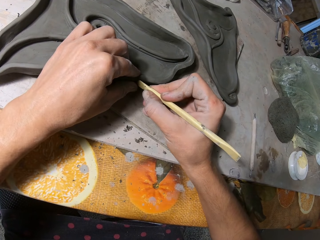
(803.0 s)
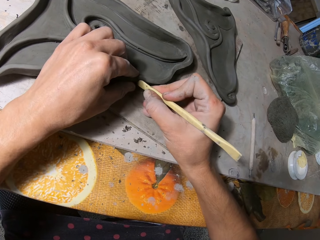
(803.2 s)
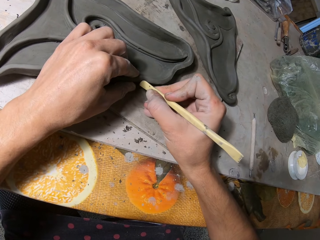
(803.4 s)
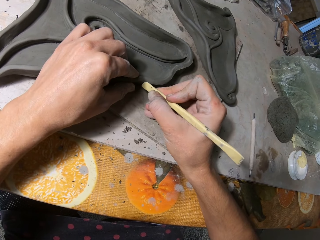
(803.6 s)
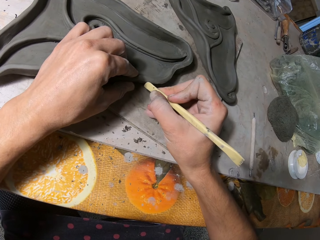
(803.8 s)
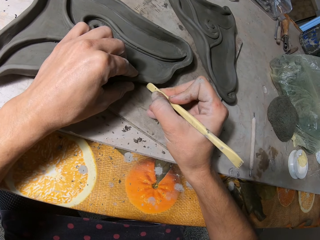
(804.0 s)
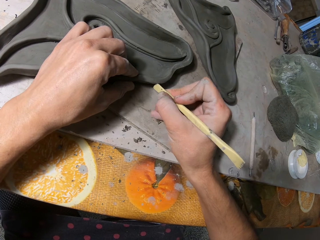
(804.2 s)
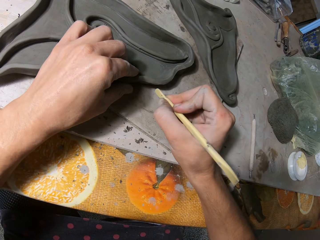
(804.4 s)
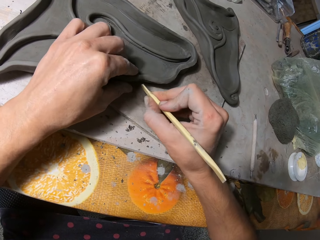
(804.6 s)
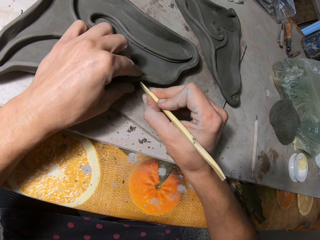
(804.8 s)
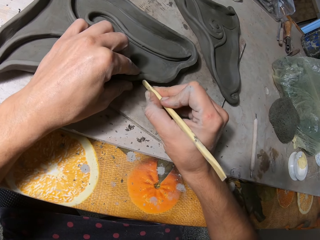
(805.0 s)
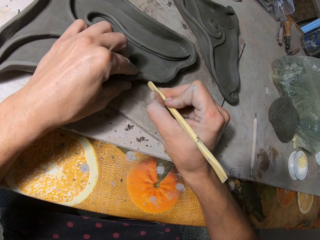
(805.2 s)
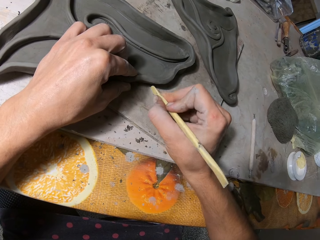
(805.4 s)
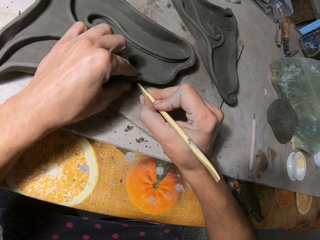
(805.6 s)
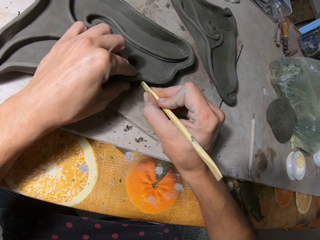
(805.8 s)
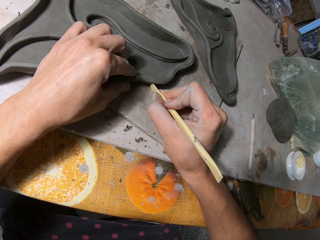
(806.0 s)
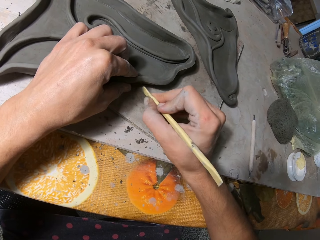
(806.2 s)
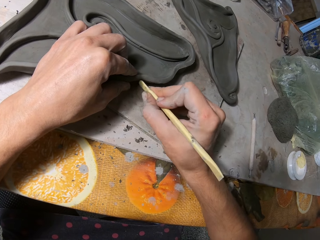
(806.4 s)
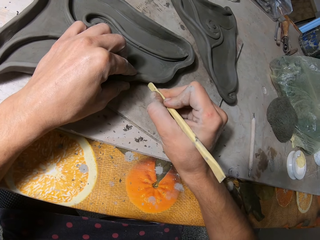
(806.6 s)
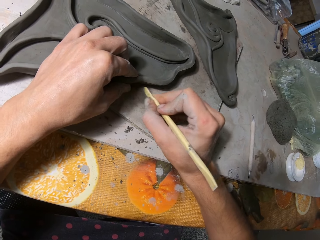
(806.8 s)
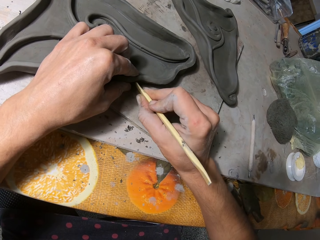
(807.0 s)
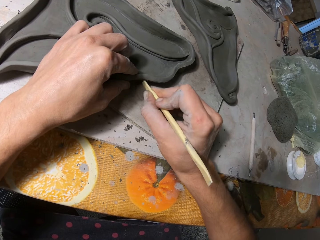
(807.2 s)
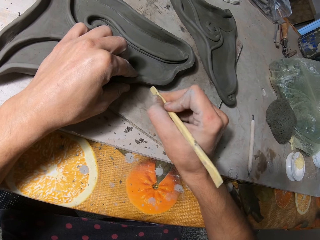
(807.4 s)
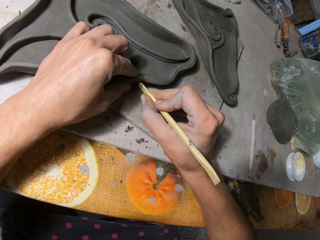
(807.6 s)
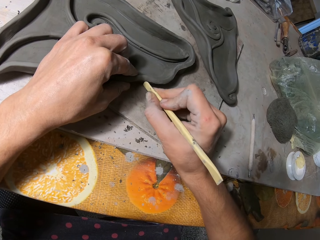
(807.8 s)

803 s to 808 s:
The camera wearer shapes the molded clay with the wooden clay knife in his right hand.

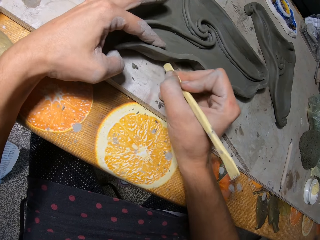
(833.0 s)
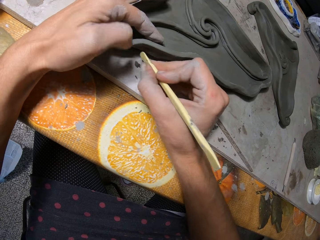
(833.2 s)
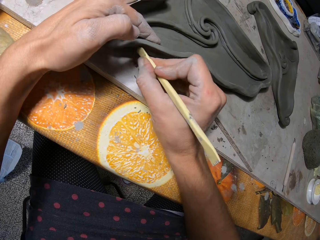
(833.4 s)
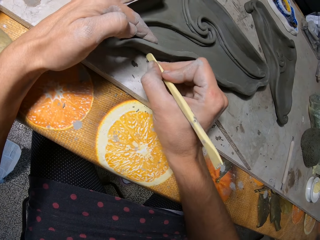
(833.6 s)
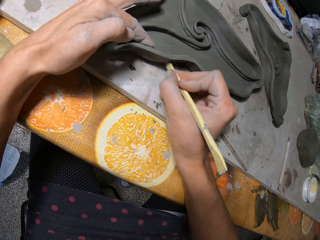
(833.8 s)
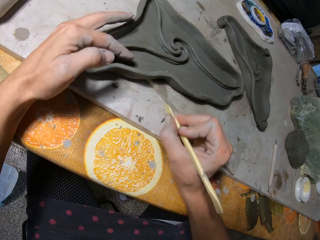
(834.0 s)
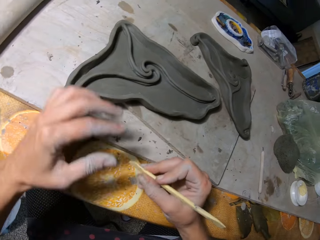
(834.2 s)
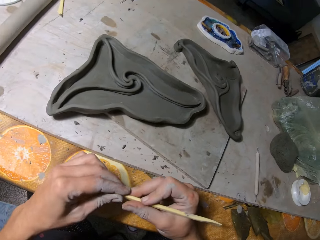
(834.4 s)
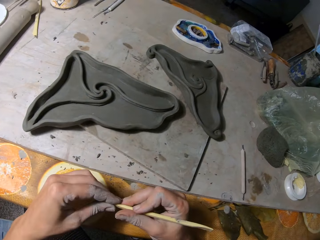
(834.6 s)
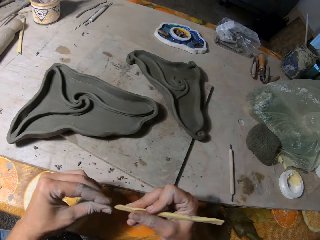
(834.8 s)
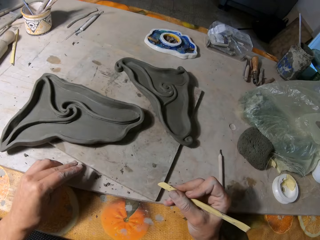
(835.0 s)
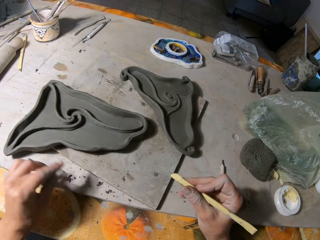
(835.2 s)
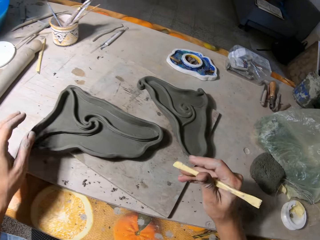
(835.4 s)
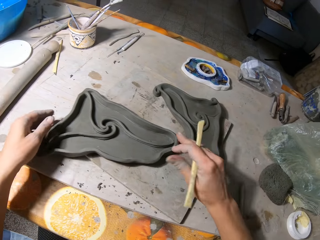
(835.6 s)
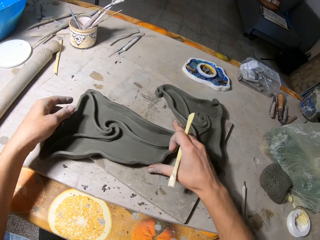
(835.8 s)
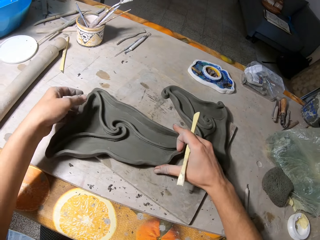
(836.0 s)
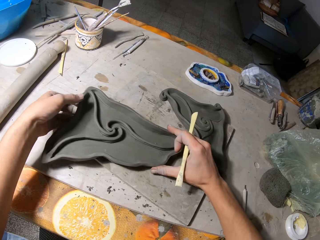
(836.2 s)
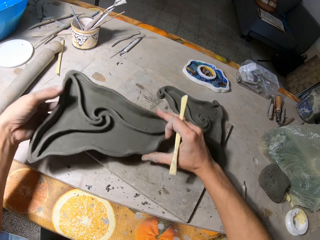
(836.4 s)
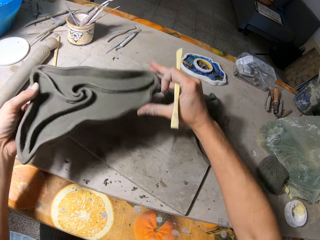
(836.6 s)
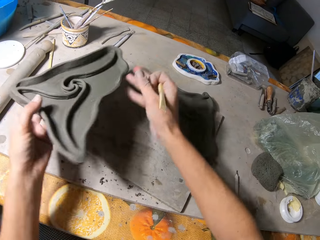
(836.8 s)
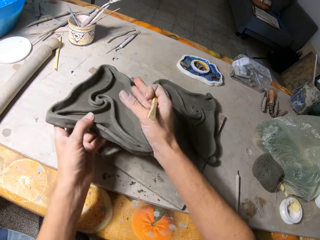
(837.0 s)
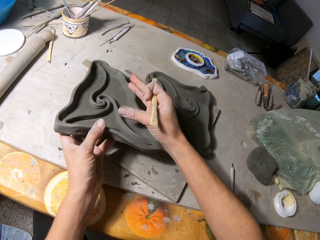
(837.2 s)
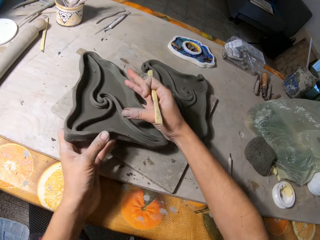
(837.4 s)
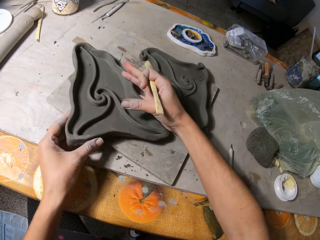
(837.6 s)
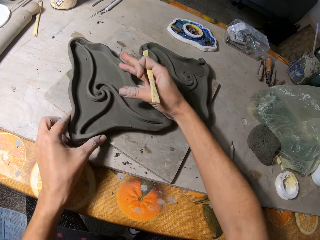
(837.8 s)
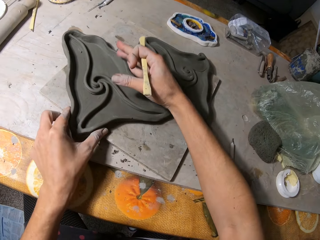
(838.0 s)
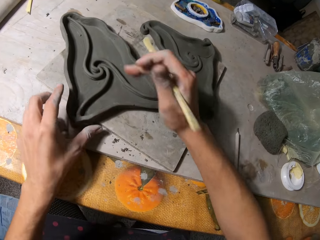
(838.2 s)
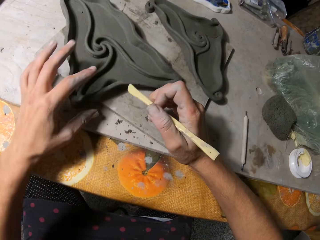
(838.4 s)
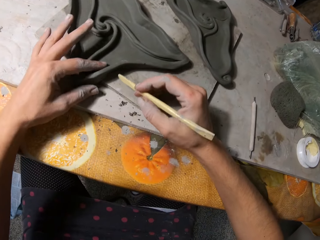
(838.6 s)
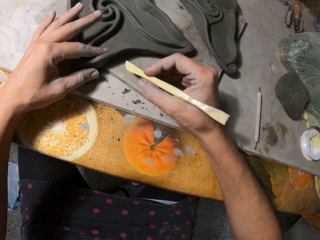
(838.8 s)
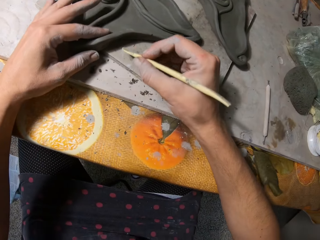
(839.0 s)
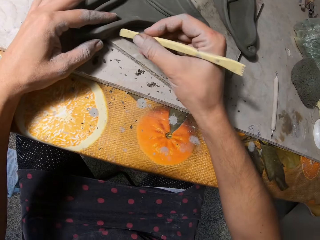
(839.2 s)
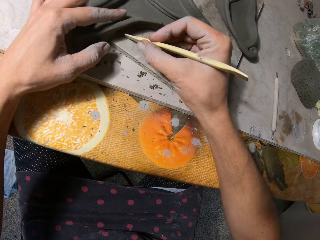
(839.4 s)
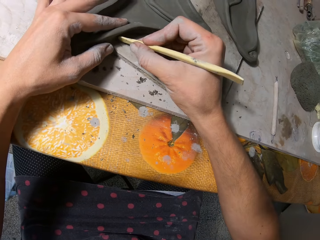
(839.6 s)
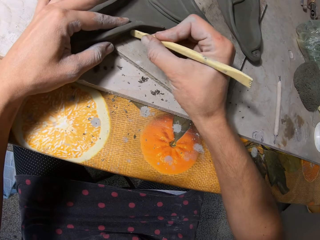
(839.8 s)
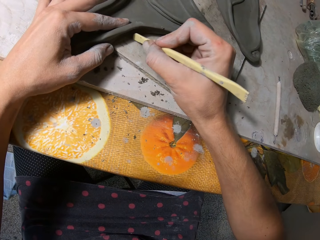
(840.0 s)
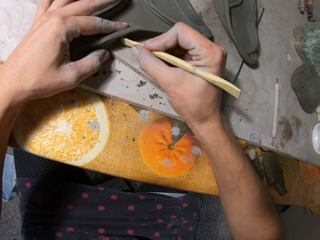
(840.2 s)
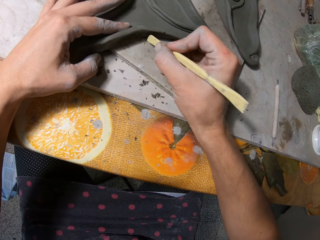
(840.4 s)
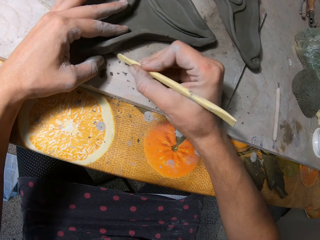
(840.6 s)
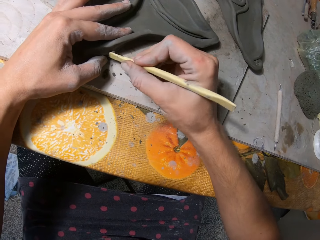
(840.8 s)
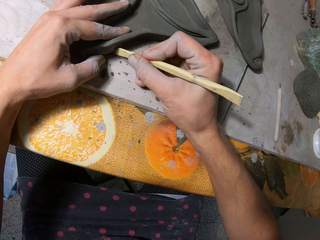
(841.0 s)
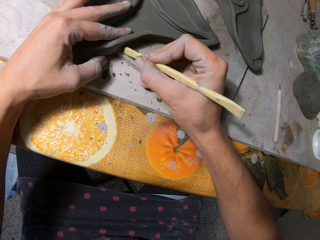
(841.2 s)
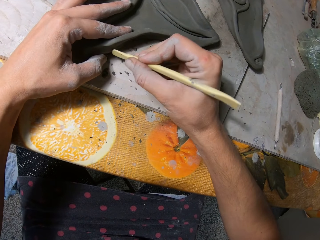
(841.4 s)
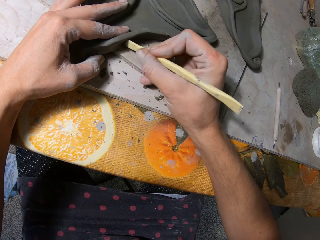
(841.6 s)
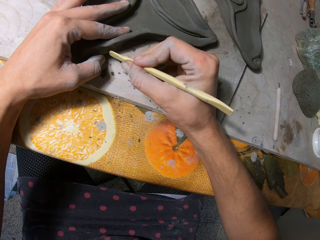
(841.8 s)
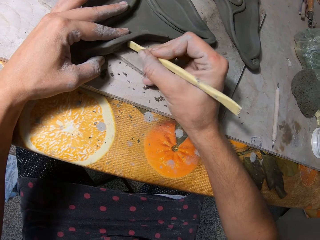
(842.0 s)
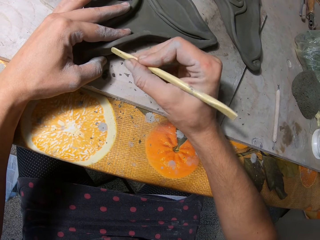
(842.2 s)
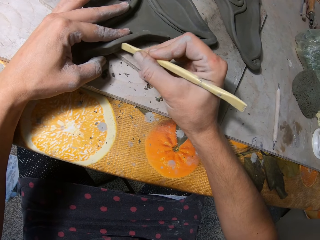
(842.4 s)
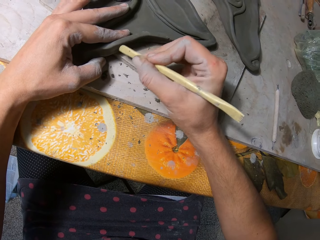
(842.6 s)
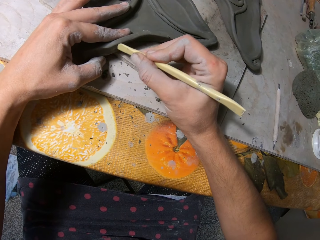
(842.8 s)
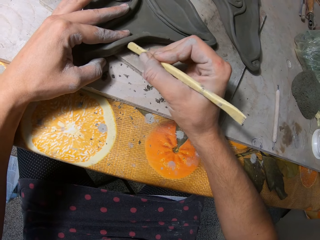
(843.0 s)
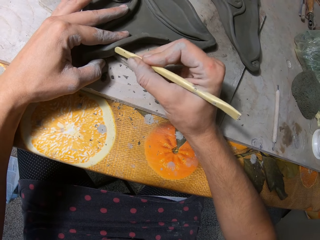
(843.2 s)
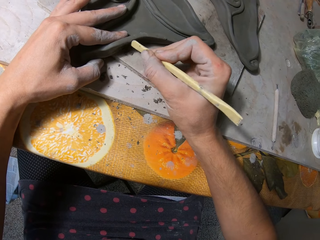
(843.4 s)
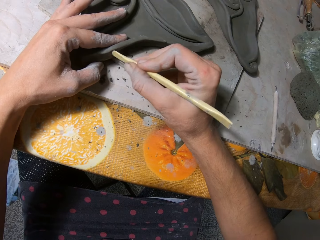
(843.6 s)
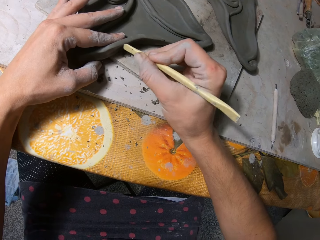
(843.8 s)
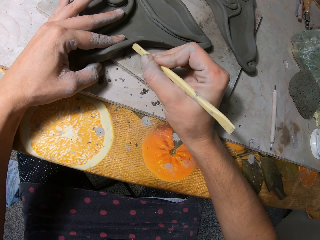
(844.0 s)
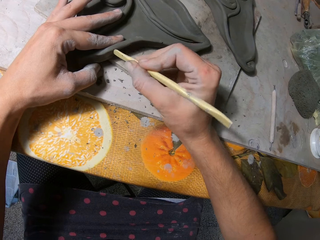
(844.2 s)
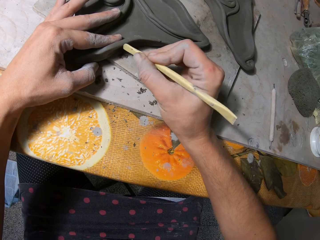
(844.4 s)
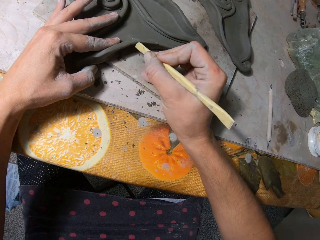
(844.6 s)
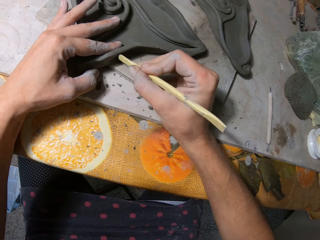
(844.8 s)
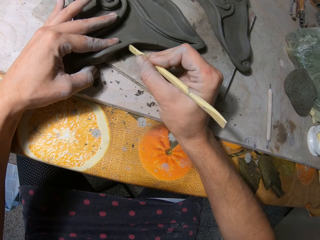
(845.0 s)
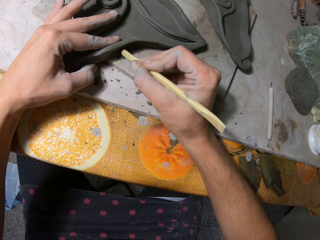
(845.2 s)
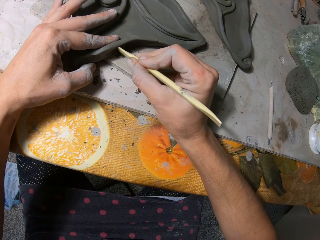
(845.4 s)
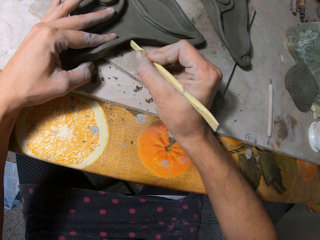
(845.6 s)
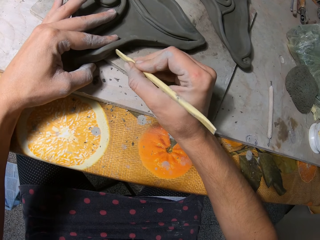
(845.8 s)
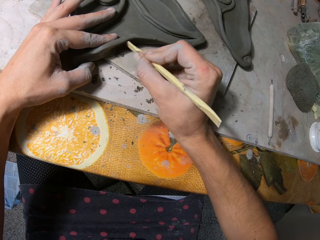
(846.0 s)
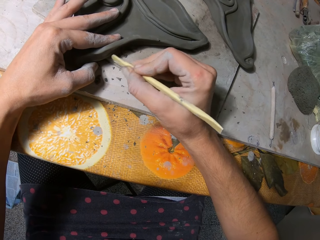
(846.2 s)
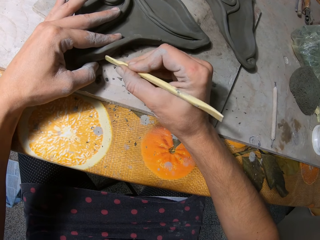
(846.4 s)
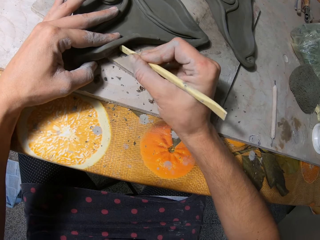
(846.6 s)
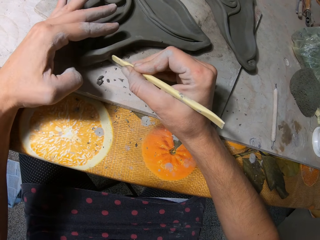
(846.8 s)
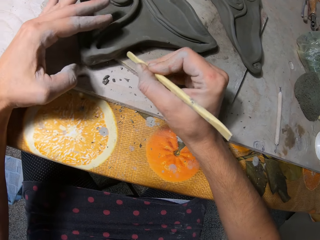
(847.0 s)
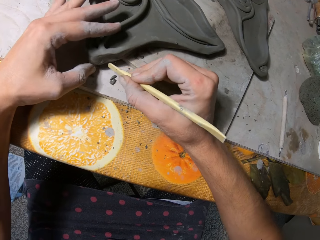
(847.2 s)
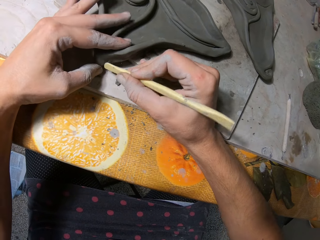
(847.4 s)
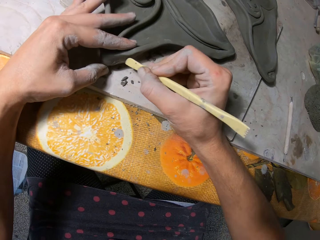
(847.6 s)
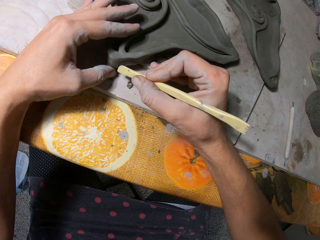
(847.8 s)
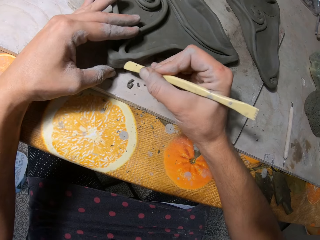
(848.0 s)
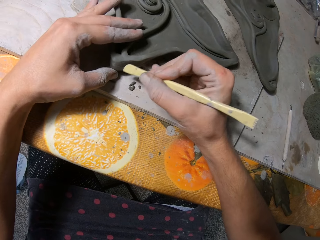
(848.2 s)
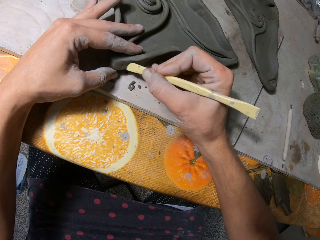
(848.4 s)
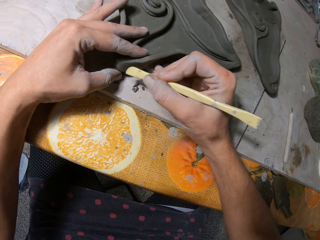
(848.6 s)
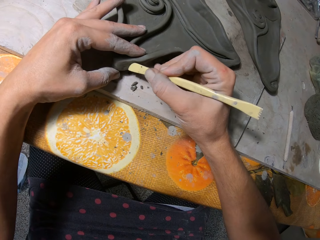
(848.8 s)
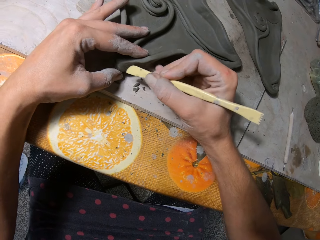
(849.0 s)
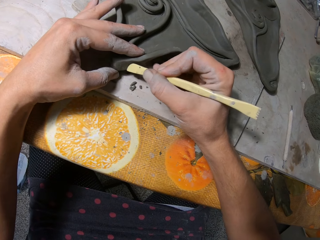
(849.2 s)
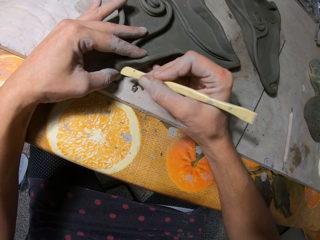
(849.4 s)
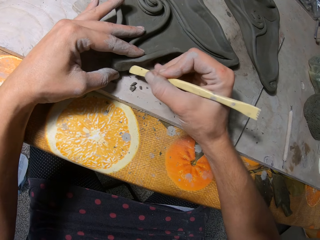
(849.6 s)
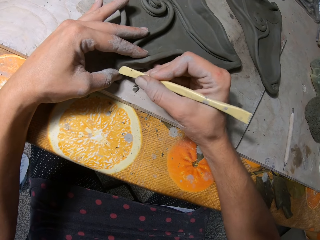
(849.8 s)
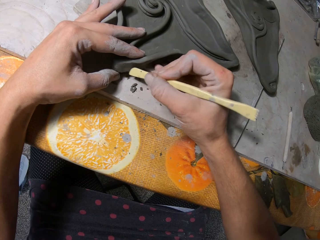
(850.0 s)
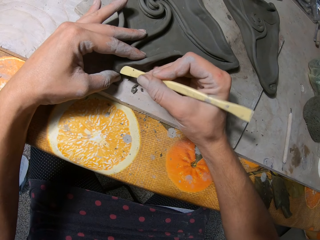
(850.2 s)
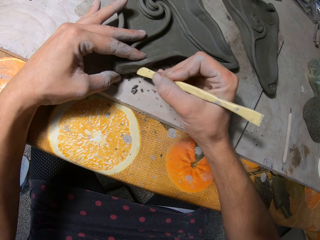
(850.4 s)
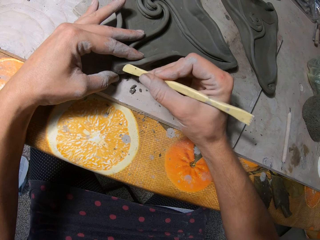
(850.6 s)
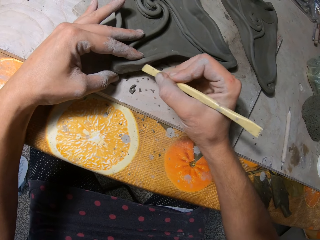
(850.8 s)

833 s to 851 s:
The camera wearer wipes off a clay particle on the wooden stick with his left hand. He drops the piece of clay from the wooden stick on the table with his left hand. He turns the clay mold on the board with both hands. He lifts up the pottery and puts the pottery down. He smoothens the clay mold on the board with the wooden stick. He aligns the pottery.
